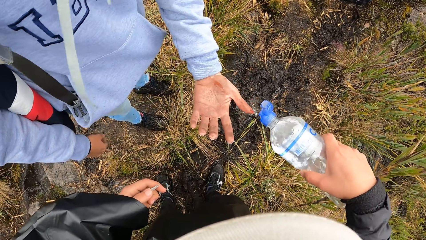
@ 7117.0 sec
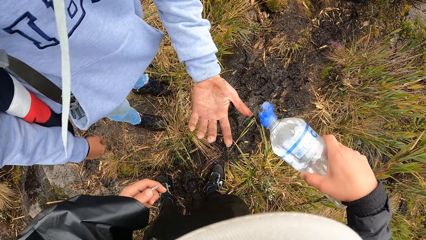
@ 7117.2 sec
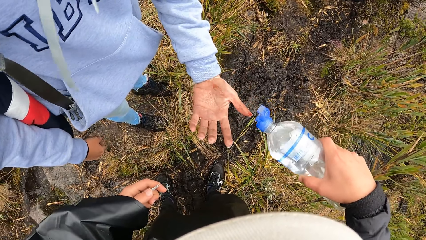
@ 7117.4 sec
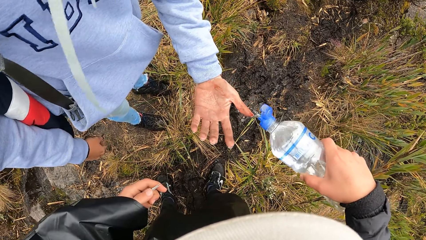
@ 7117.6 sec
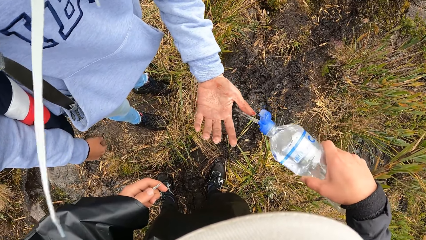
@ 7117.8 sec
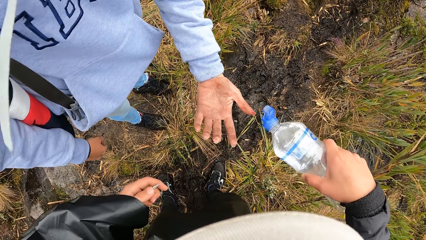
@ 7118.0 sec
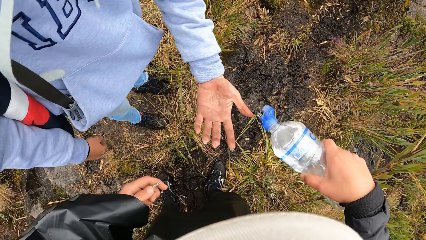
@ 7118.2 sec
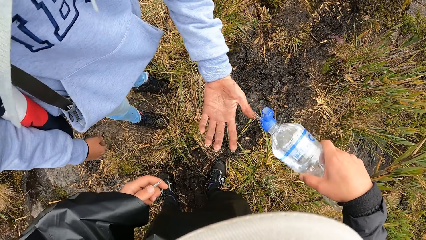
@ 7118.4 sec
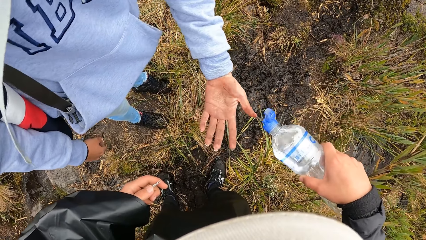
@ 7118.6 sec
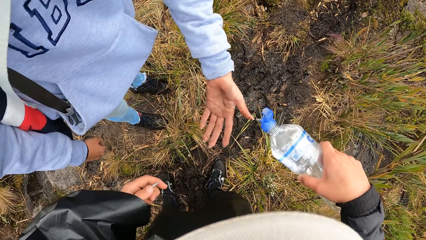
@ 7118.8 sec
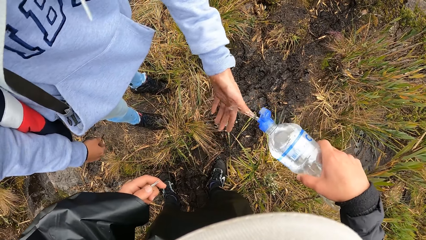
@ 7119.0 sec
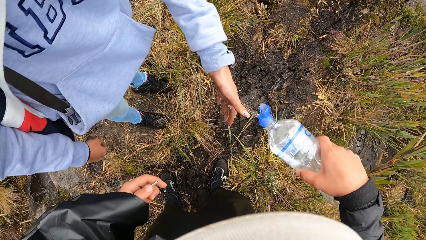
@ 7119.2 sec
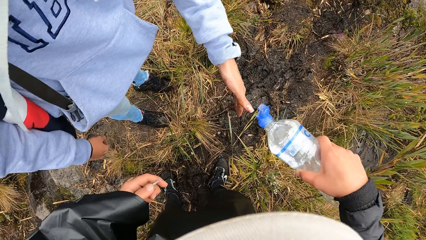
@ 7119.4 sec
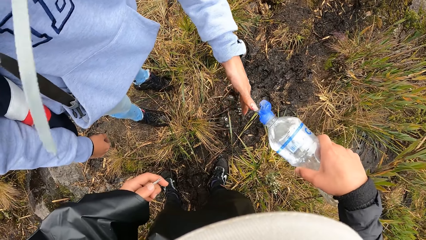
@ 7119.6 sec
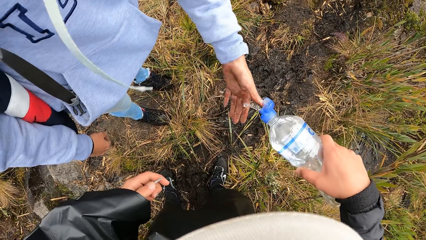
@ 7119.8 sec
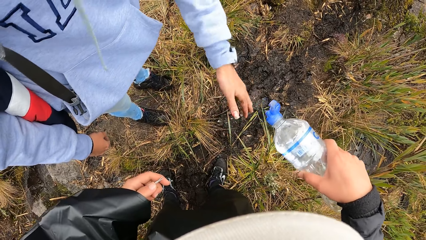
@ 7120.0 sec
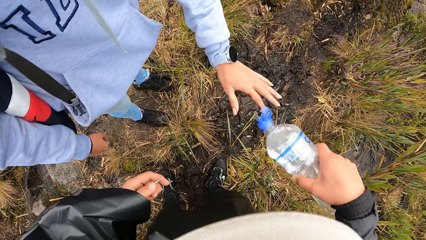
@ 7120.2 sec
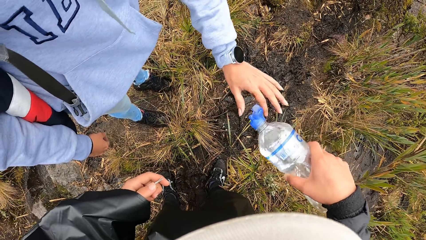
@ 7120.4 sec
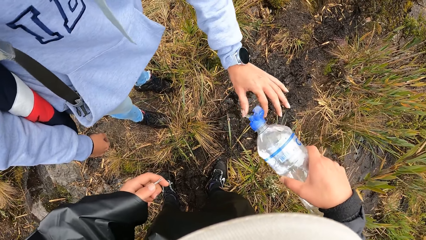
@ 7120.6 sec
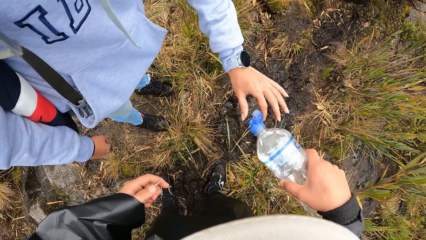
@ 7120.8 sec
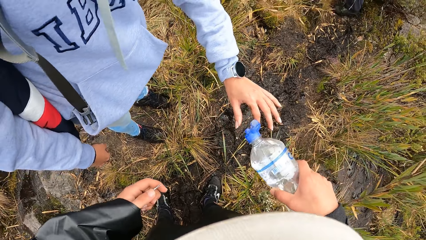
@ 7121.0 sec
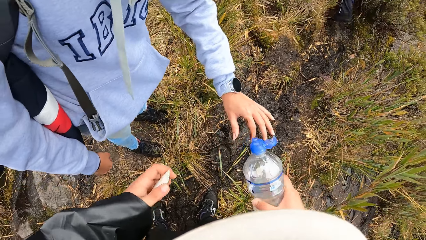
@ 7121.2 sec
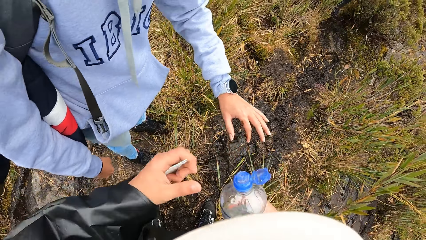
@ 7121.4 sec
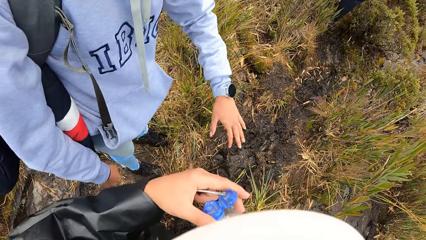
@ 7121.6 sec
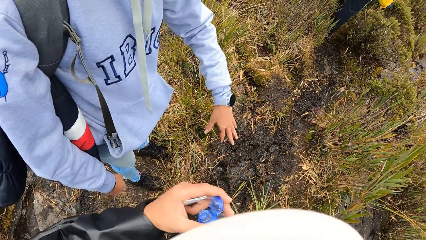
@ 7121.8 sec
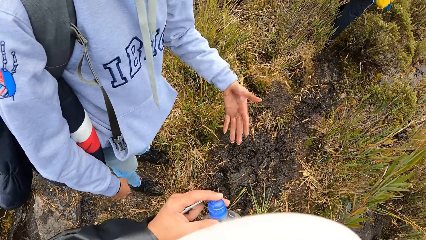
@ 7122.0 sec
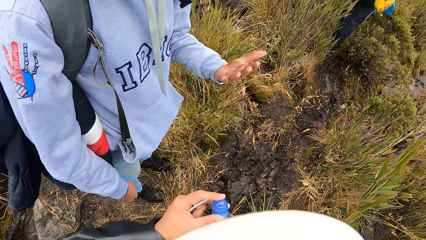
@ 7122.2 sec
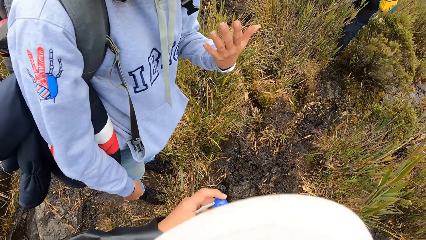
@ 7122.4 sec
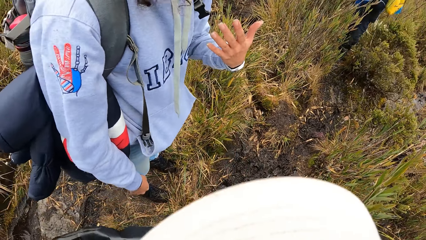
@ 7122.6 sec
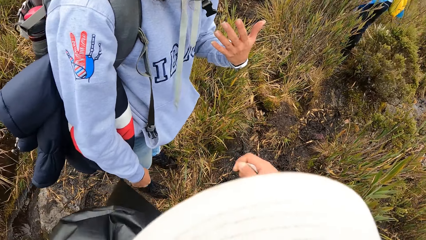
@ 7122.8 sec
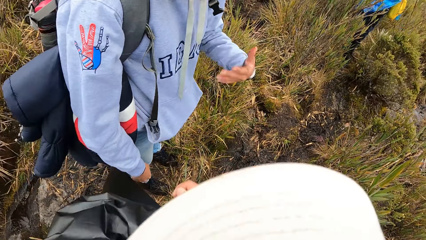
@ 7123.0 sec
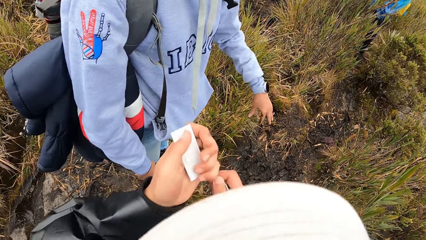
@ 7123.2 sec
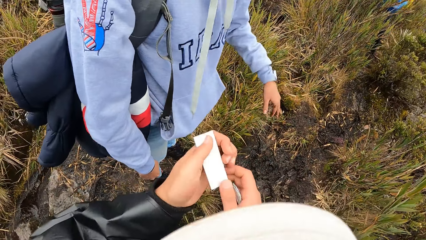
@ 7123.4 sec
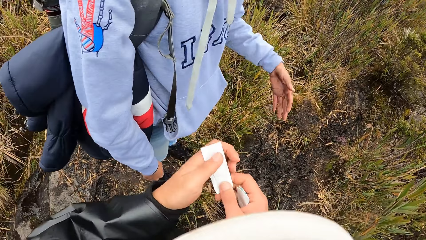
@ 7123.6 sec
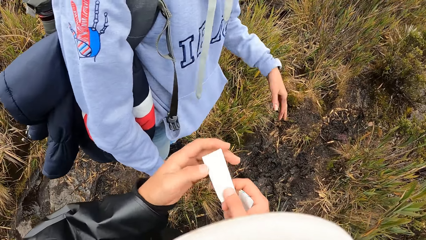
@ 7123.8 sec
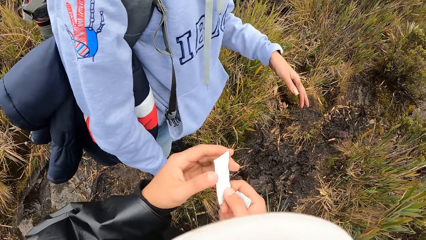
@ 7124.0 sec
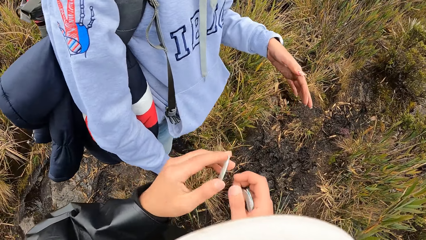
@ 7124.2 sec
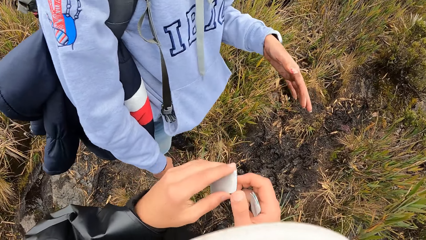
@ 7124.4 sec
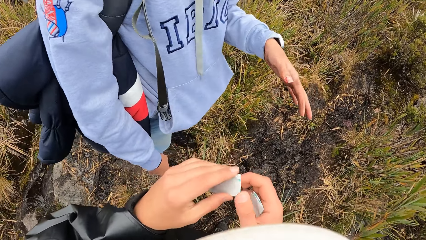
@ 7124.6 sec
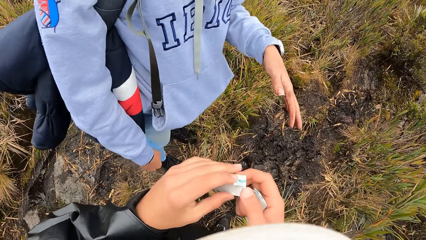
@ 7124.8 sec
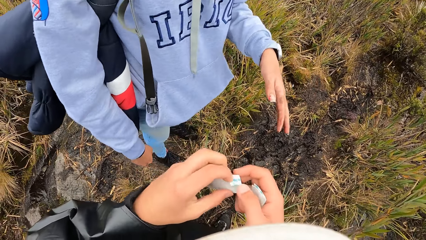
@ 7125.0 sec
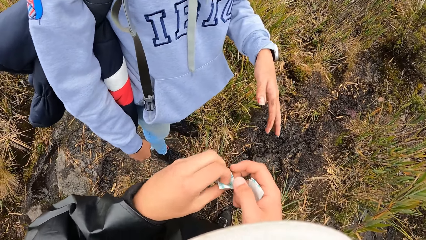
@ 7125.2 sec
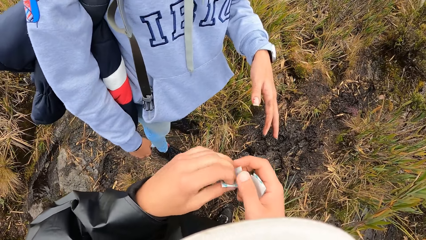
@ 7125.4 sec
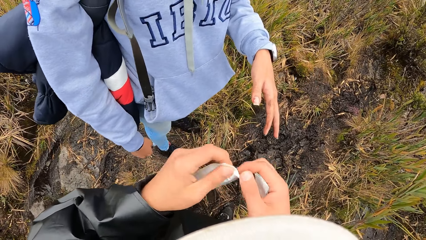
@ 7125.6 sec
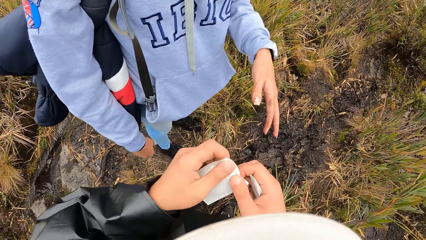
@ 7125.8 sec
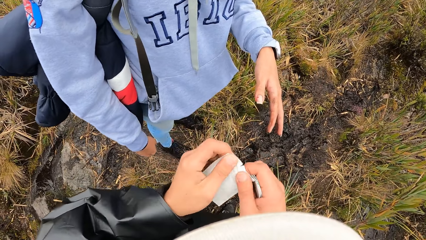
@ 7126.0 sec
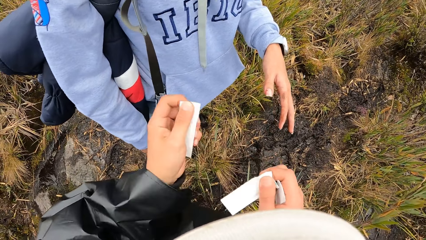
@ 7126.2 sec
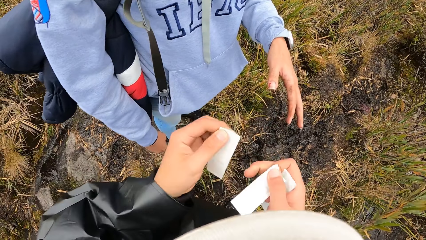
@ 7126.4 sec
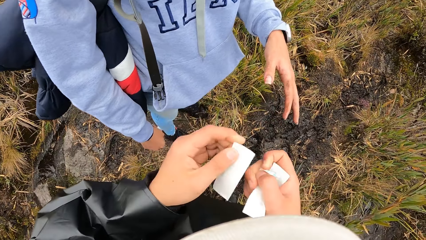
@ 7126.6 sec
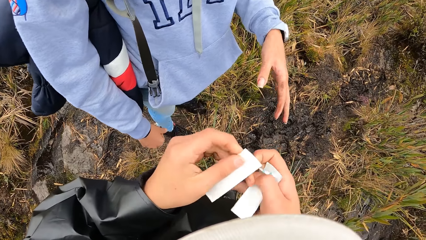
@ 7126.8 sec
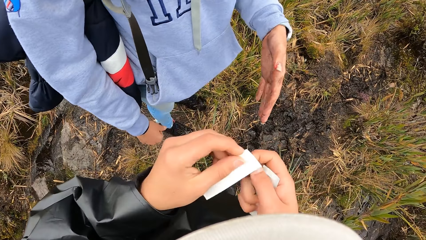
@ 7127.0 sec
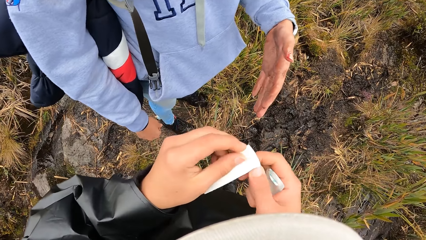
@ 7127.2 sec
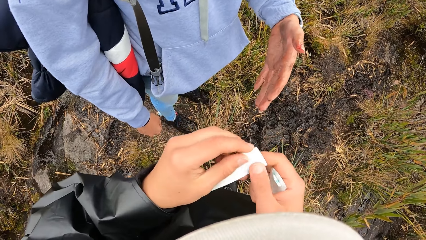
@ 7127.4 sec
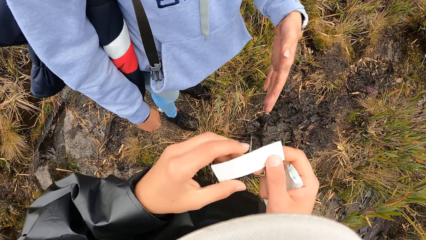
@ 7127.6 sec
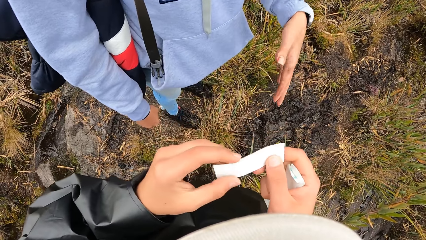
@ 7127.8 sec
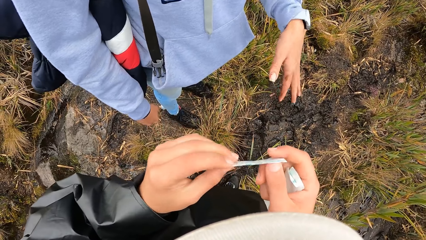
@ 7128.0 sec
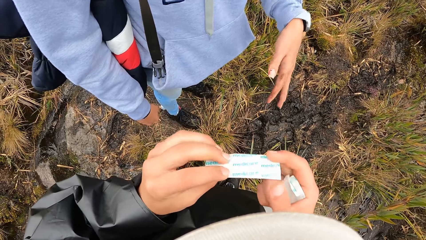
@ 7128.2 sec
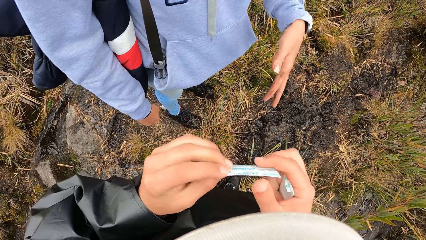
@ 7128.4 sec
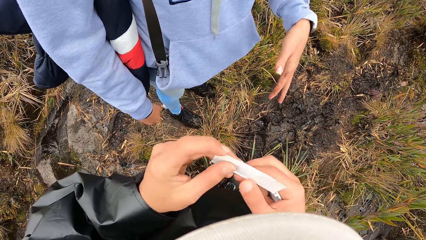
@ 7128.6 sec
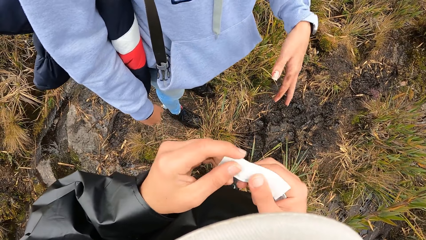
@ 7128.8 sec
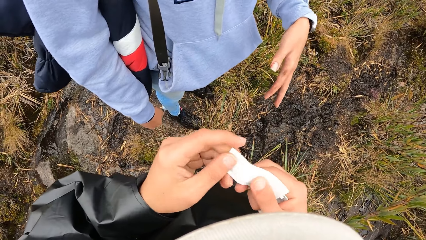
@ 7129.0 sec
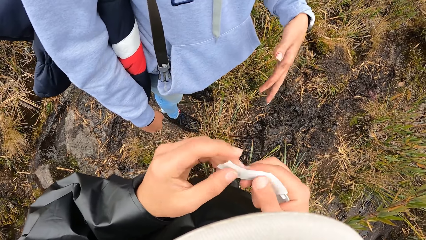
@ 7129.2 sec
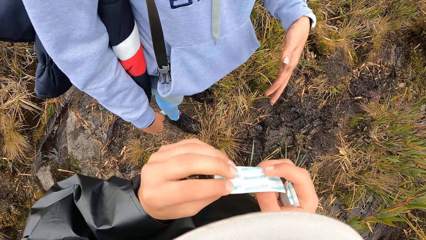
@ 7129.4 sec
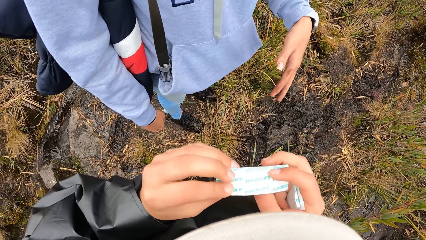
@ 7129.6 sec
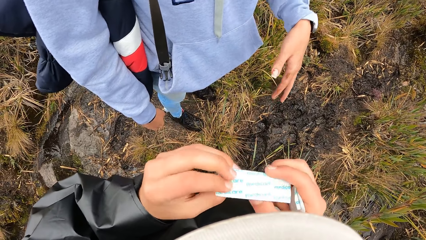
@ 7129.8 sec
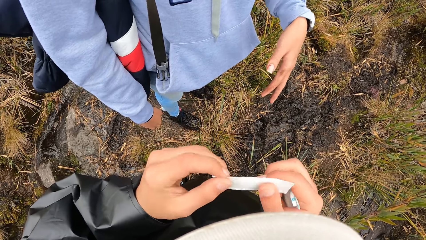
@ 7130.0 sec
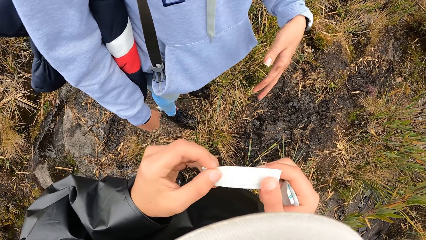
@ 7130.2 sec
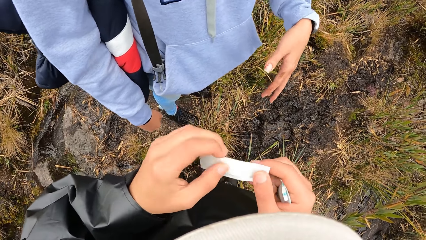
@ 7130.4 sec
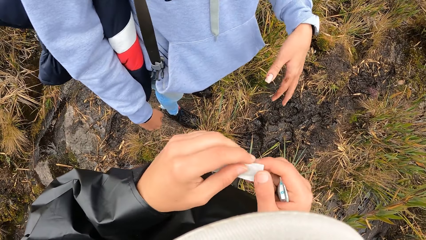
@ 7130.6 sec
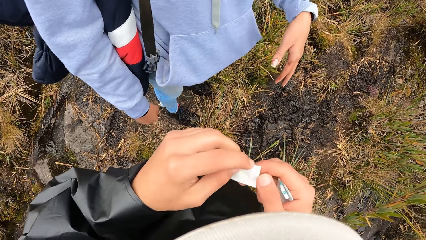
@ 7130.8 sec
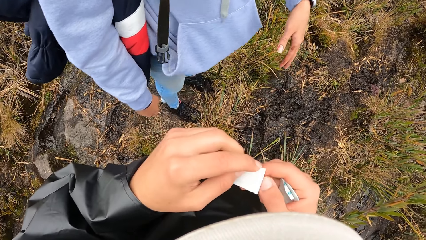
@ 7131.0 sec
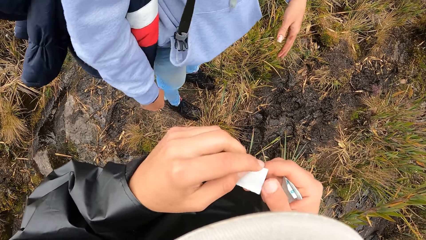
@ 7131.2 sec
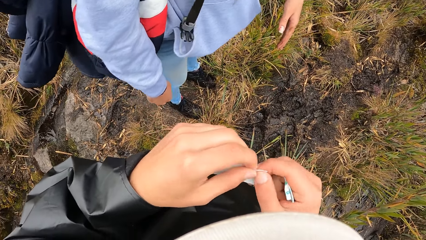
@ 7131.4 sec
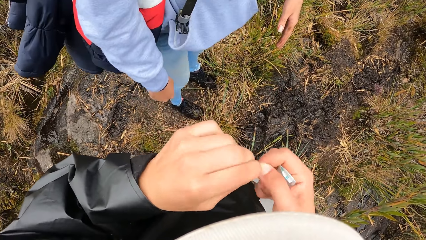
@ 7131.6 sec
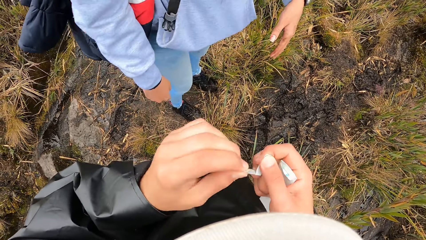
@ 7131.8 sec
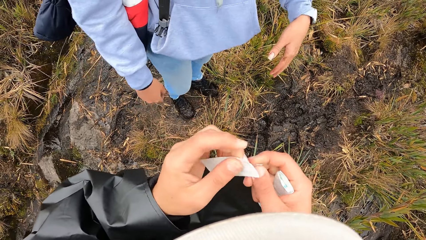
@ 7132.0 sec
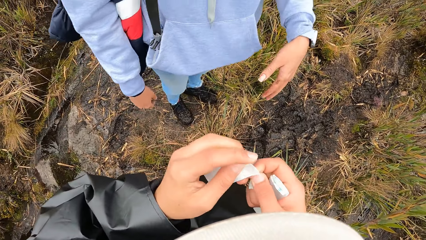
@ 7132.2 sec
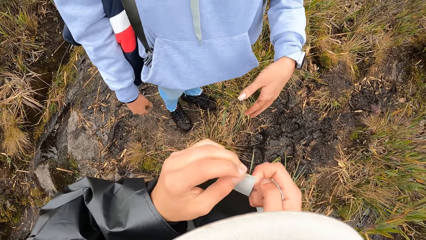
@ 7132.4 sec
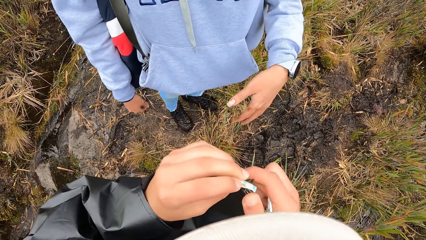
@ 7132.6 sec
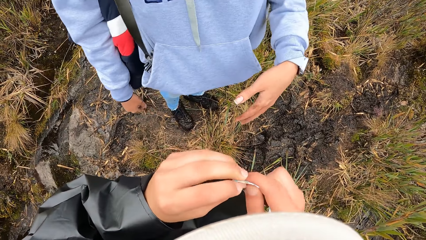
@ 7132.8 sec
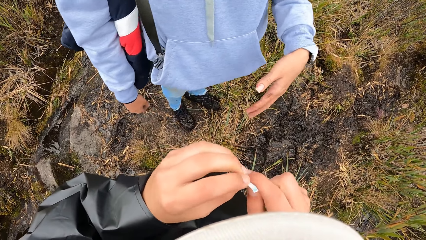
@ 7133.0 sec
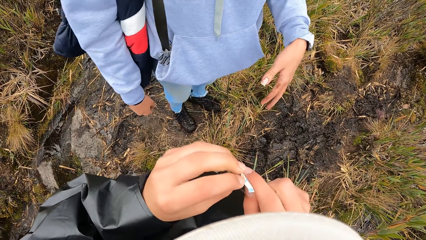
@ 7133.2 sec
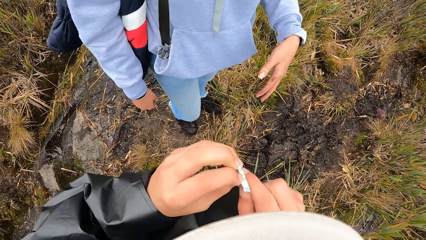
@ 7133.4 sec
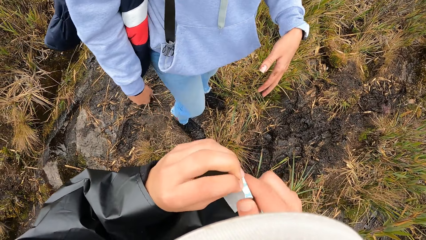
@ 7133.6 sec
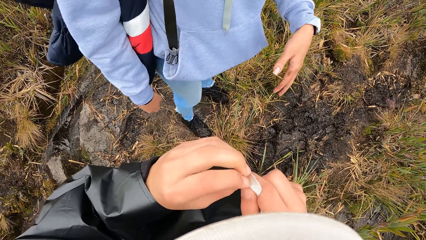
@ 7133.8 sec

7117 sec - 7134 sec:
The woman washes the thumb and wriggles her left hand. The camera wearer closes the cover of the water bottle in his right hand with his left hand. He places the water bottle in his right hand between his right elbow. He opens the plaster in his left hand with his right hand. He tears the plaster.
